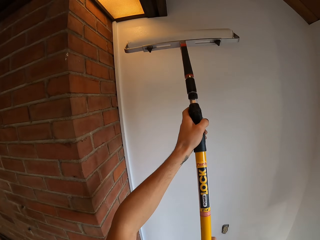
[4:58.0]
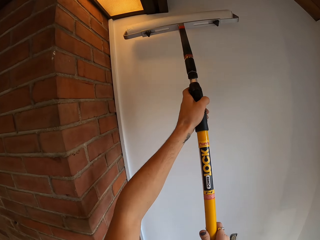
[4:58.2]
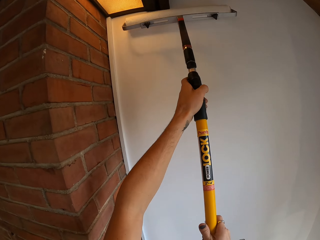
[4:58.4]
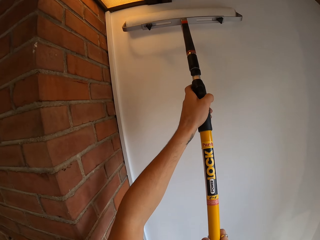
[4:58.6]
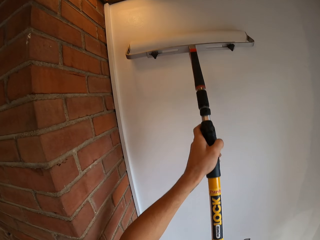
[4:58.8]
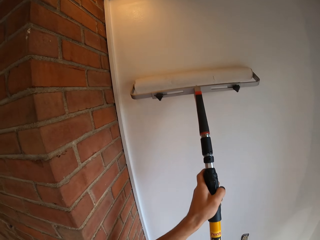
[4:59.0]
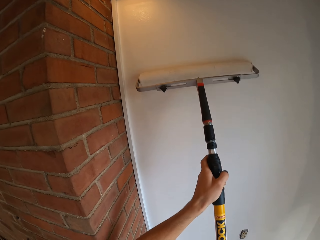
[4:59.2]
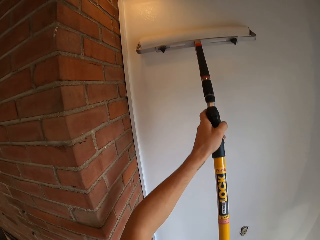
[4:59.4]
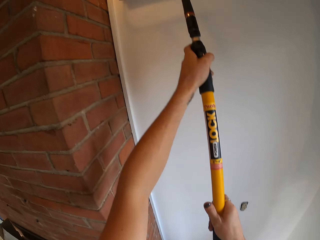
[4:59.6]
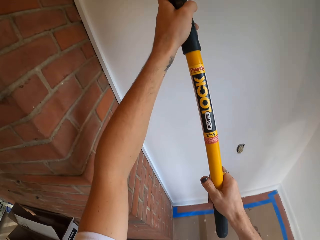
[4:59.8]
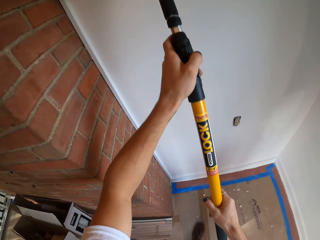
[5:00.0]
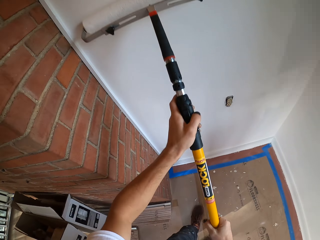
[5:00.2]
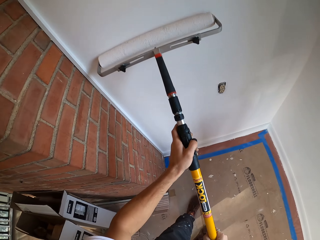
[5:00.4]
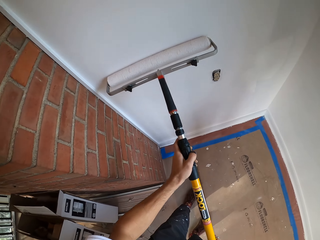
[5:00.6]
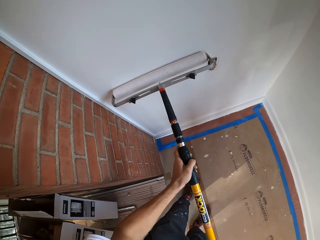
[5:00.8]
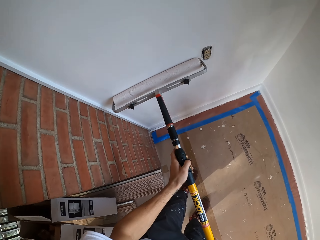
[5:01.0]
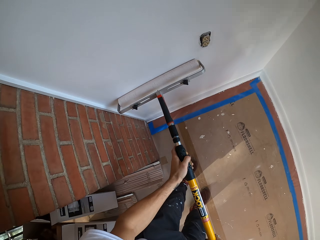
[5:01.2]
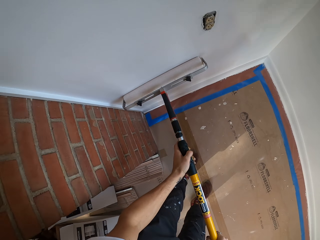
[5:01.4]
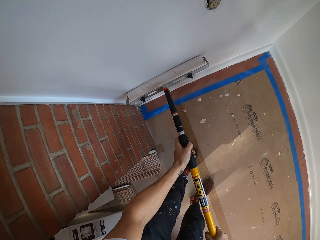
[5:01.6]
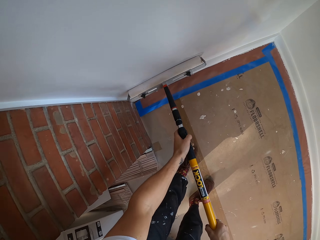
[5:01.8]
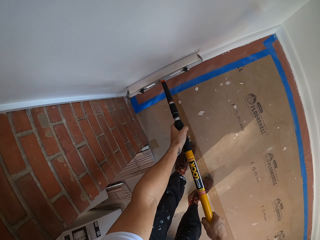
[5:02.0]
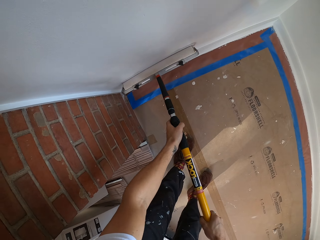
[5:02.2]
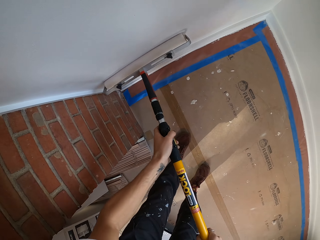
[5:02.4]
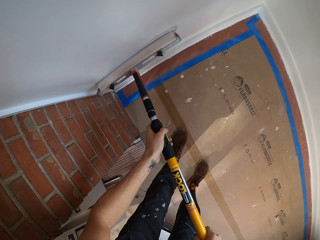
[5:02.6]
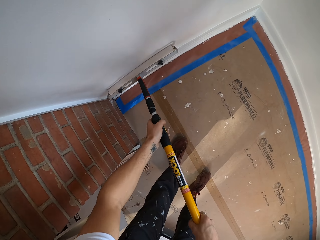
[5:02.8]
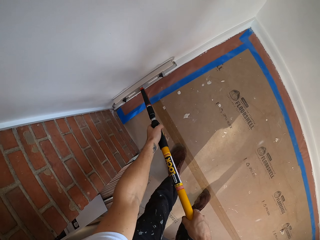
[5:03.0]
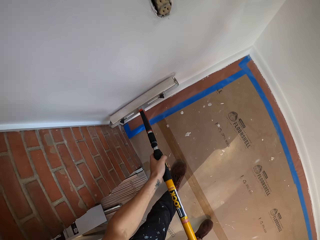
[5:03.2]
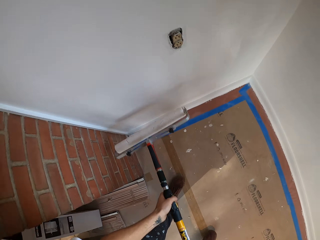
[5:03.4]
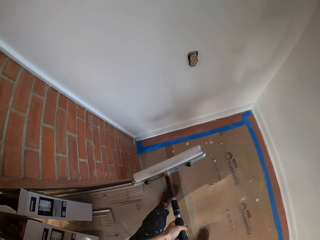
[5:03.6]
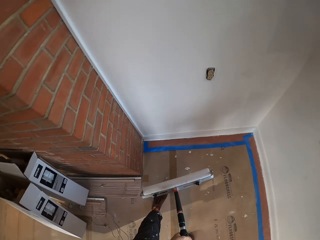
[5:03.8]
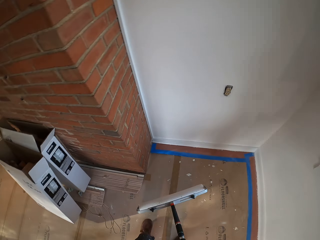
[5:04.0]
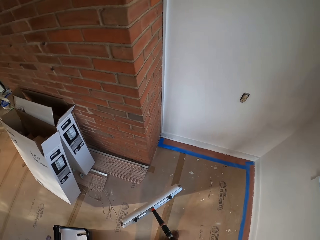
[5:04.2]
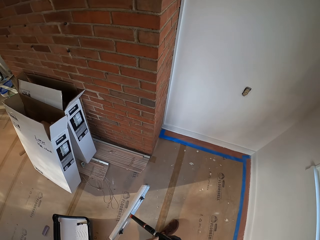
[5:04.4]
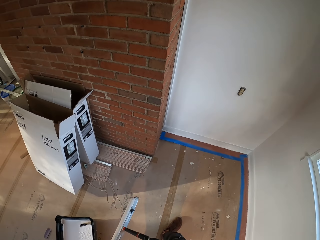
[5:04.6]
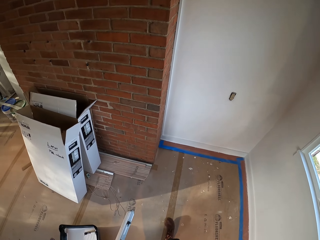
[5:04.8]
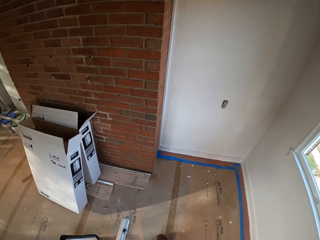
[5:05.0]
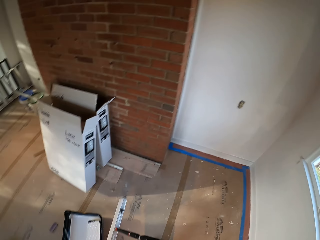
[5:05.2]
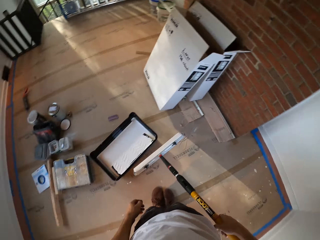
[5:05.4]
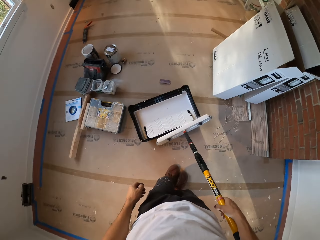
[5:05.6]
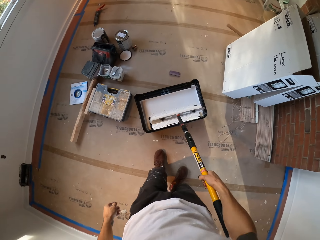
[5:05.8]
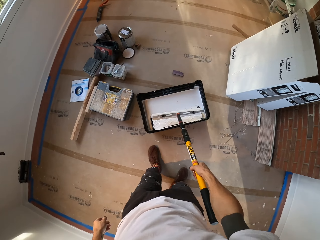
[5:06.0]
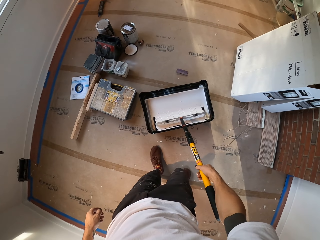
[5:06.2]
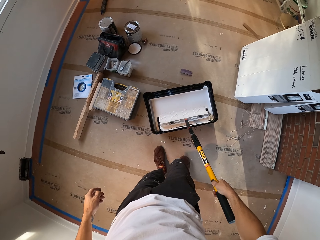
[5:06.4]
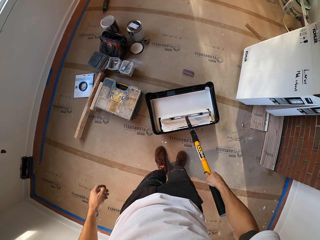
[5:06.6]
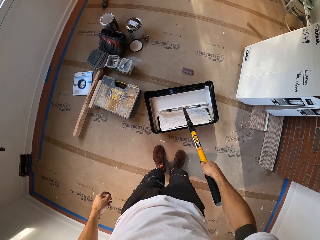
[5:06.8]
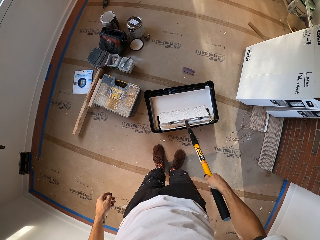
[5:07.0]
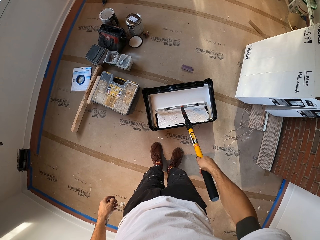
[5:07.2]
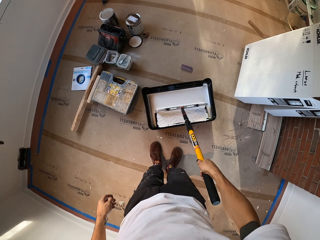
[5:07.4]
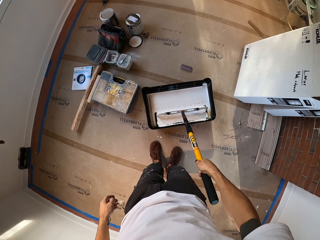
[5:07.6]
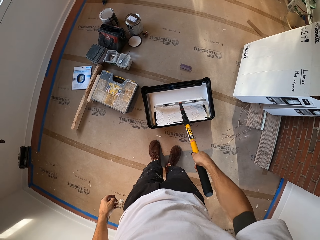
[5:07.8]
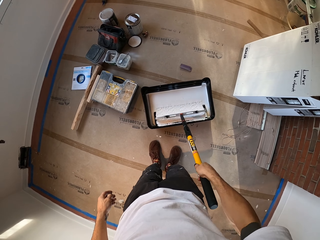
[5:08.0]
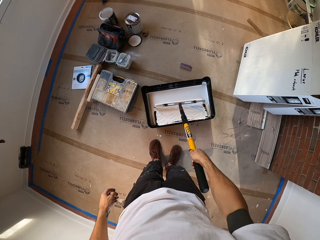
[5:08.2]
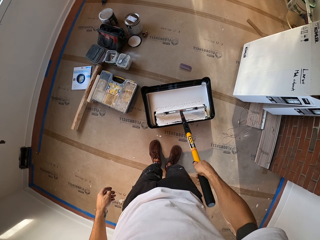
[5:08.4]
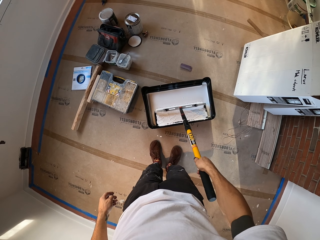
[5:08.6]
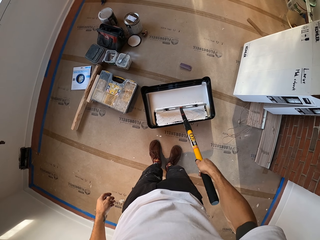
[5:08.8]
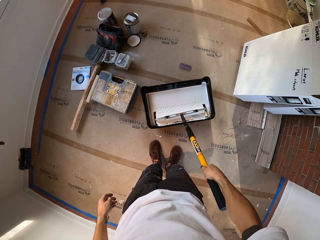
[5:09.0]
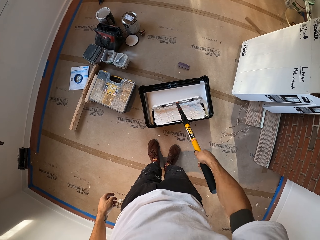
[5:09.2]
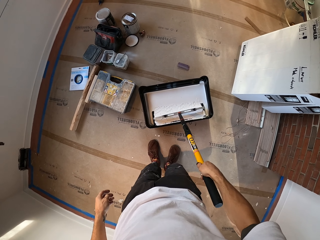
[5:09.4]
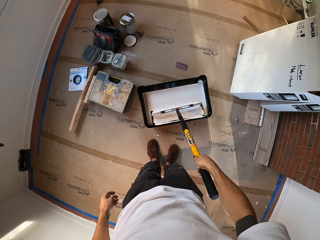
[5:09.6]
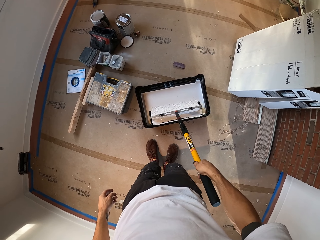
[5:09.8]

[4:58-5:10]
The camera wearer repaints the wall with a paint roller. They pause and hold the paint roller. They roll the paint roller on a paint container. They dip the paint roller in the paint.

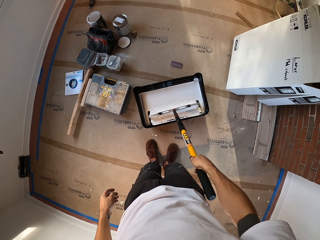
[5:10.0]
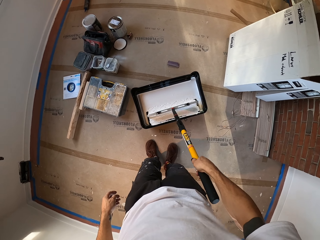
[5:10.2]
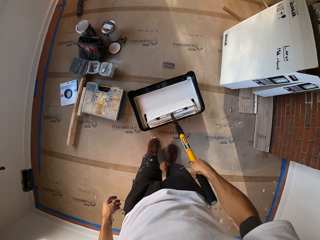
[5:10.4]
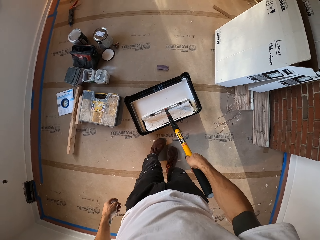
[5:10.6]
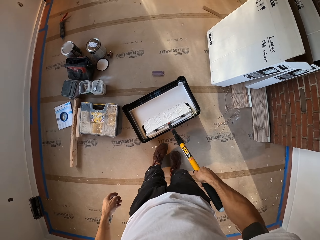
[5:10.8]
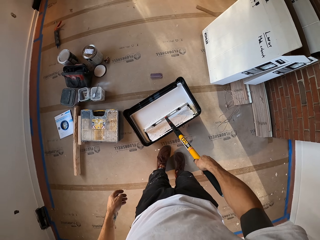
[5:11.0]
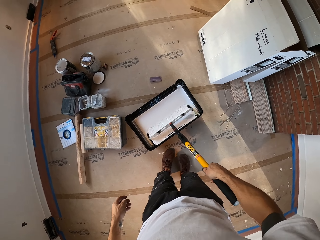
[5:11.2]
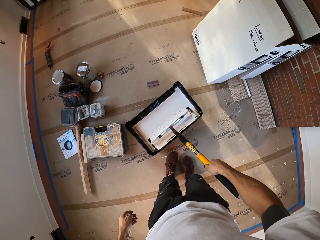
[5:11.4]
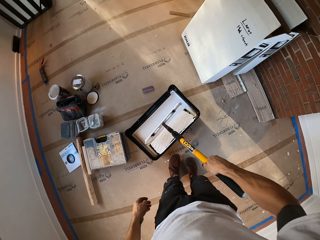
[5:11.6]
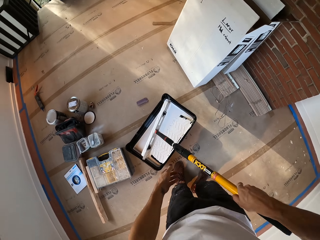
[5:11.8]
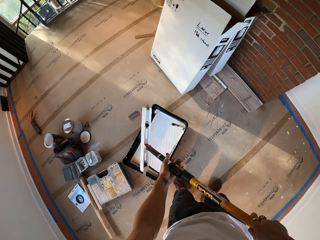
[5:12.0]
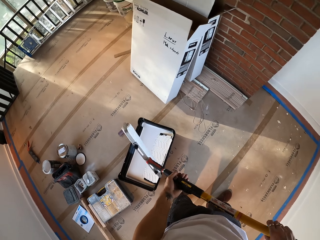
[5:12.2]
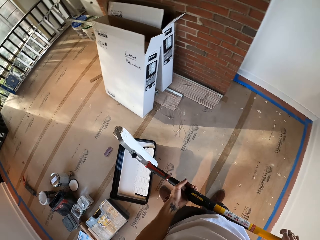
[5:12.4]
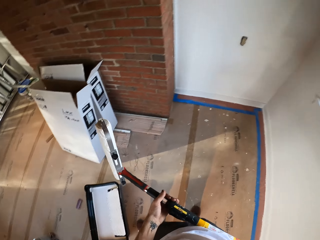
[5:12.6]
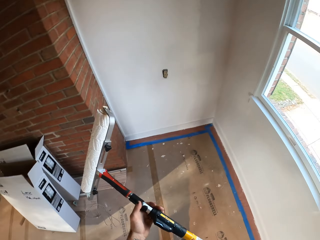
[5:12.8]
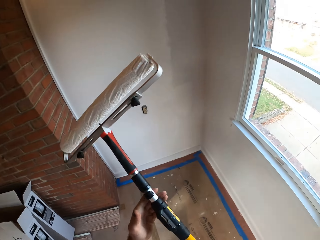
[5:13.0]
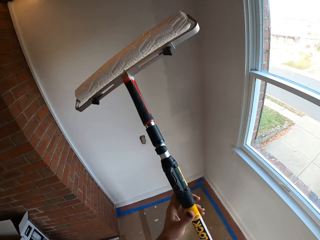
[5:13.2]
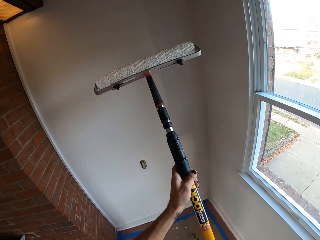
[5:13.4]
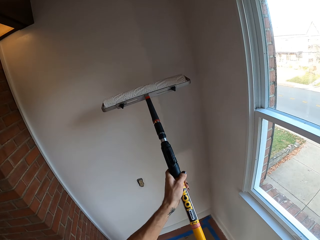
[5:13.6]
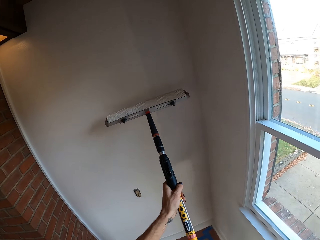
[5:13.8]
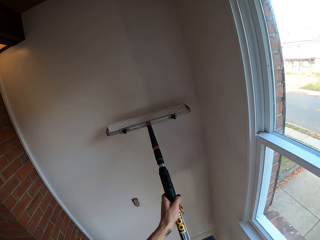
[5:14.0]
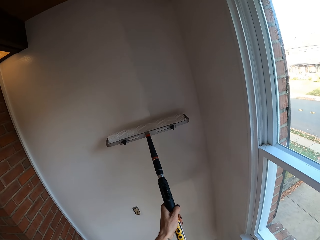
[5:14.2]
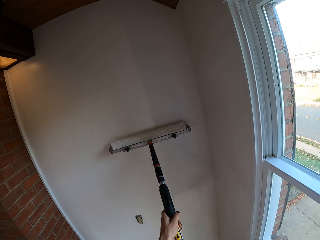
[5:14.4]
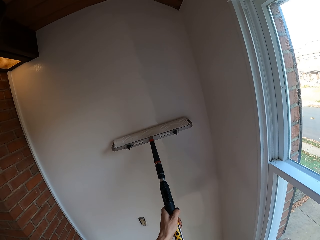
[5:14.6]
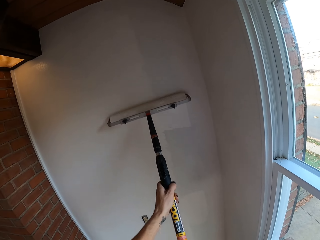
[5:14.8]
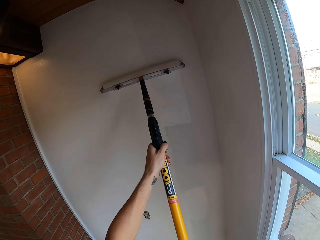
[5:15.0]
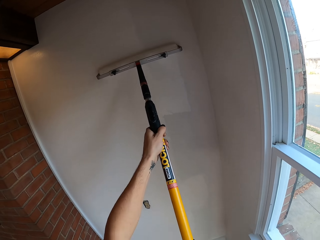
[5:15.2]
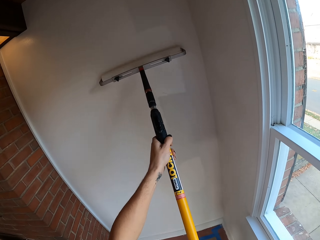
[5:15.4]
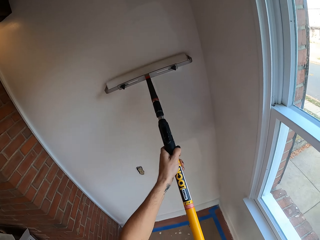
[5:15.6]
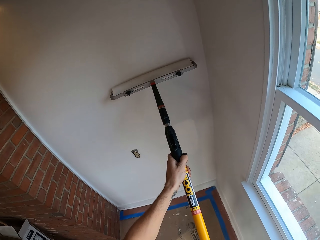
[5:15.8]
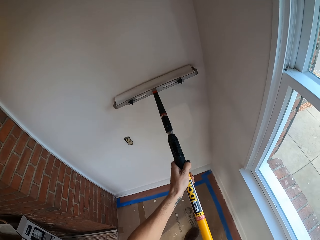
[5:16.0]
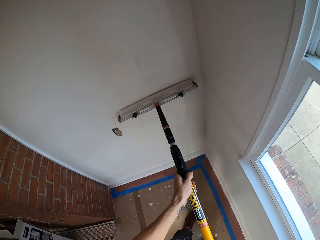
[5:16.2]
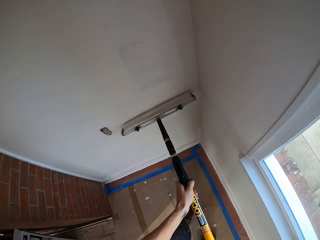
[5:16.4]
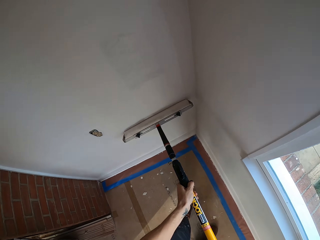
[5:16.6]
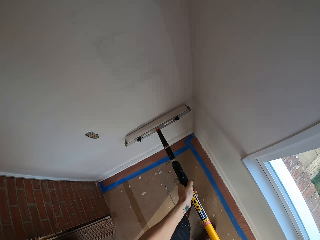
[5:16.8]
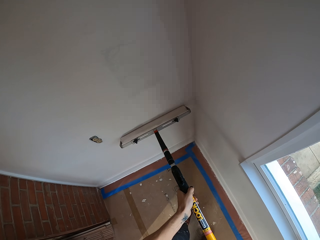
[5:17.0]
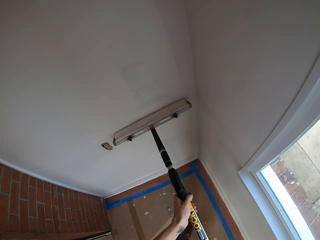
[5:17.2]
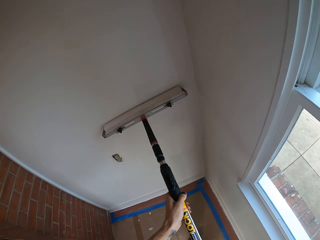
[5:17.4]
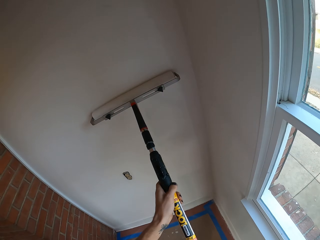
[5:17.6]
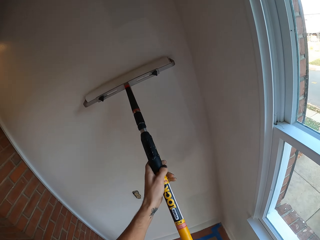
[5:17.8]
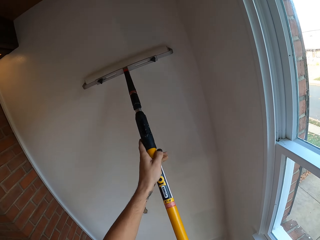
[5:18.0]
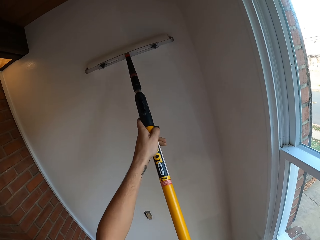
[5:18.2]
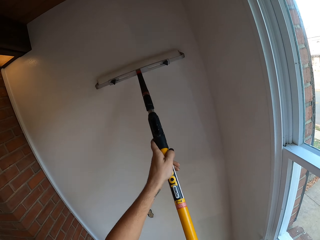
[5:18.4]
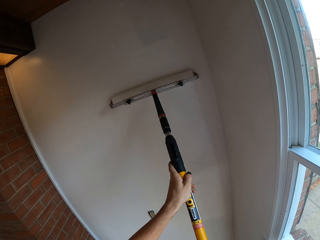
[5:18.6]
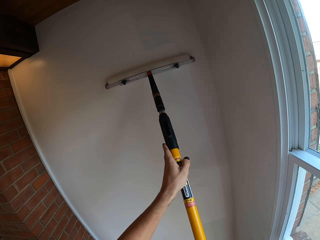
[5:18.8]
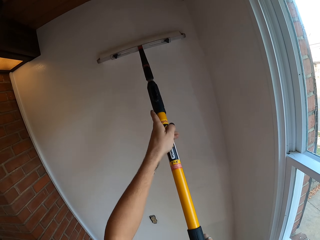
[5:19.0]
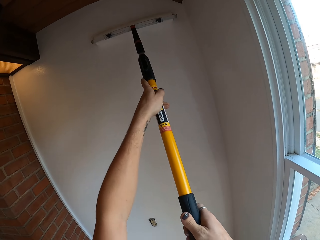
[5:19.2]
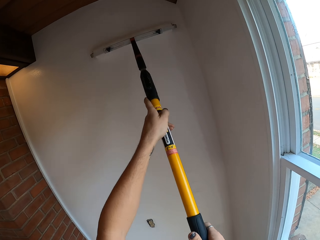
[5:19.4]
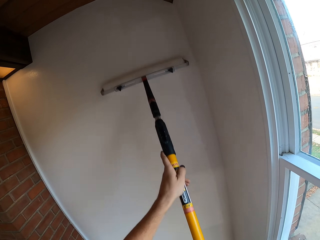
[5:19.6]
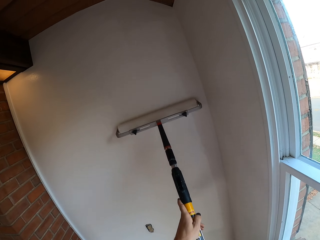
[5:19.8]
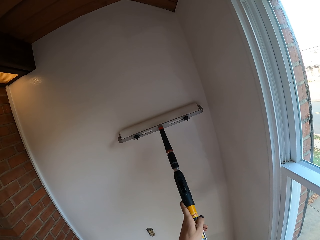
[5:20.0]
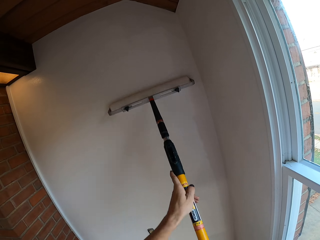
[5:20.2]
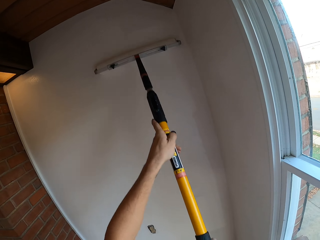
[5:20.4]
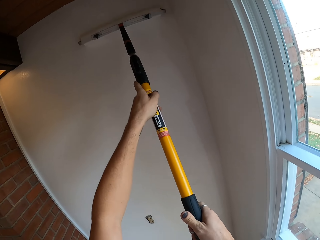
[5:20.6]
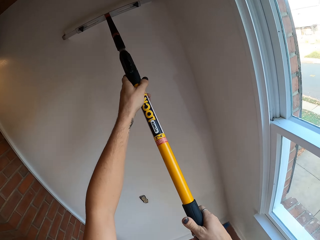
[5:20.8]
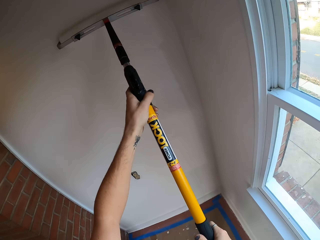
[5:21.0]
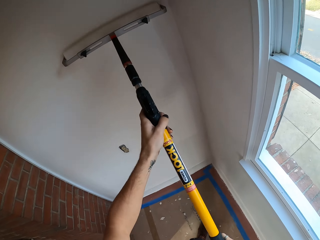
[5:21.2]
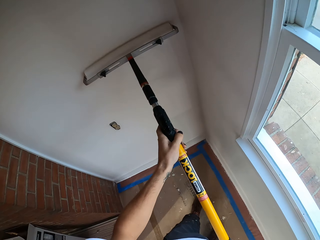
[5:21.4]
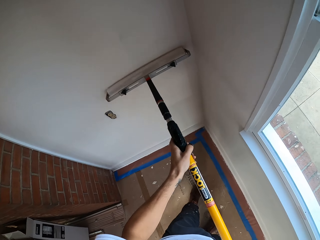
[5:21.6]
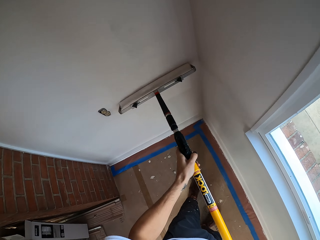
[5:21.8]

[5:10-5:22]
The camera wearer lifts a paint roller. They paint on the wall with the paint roller.
